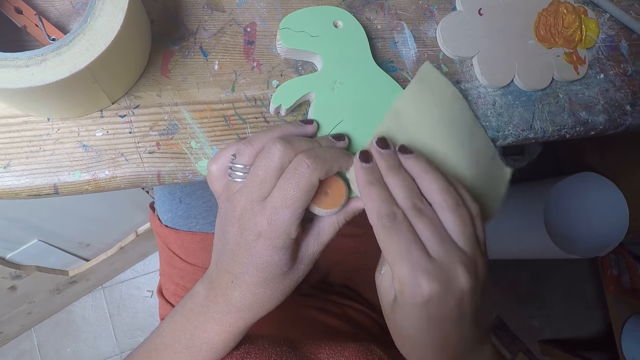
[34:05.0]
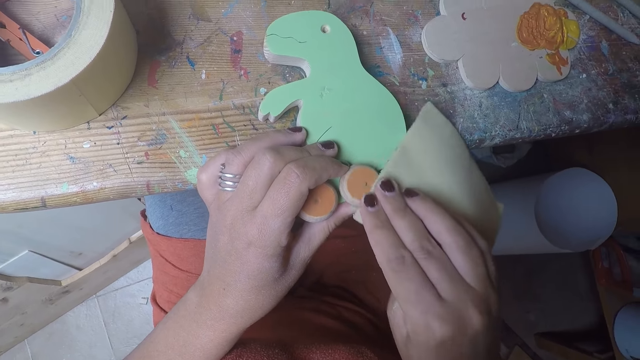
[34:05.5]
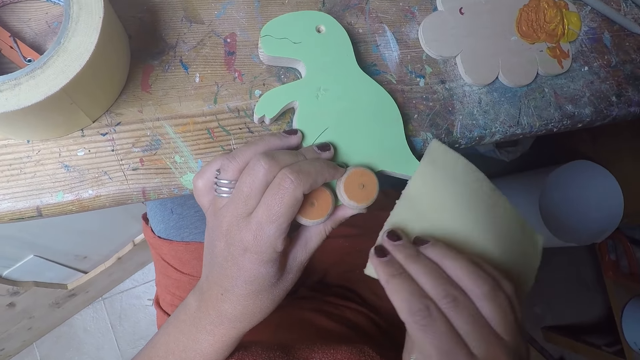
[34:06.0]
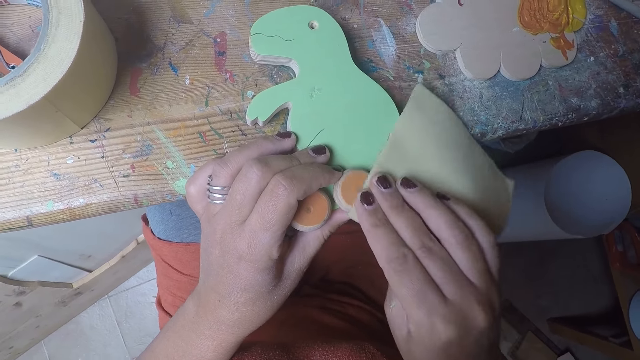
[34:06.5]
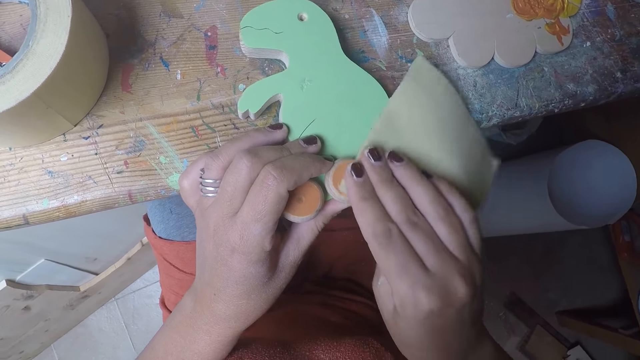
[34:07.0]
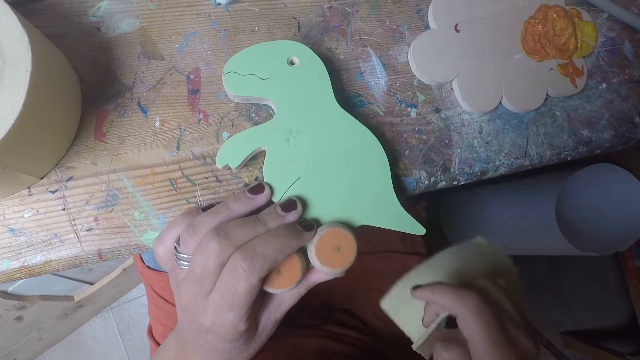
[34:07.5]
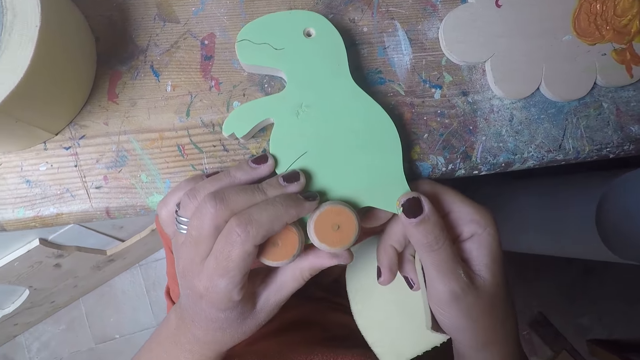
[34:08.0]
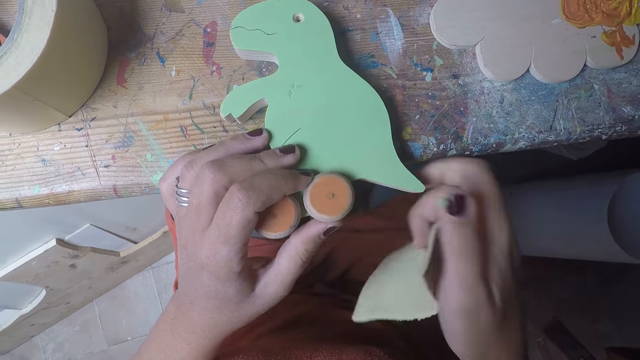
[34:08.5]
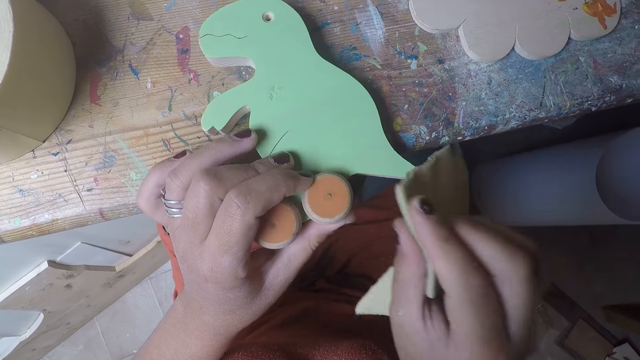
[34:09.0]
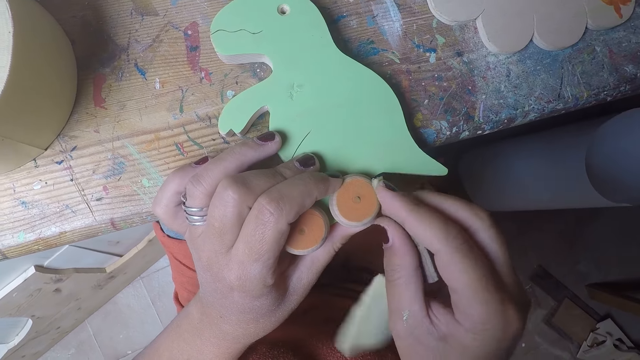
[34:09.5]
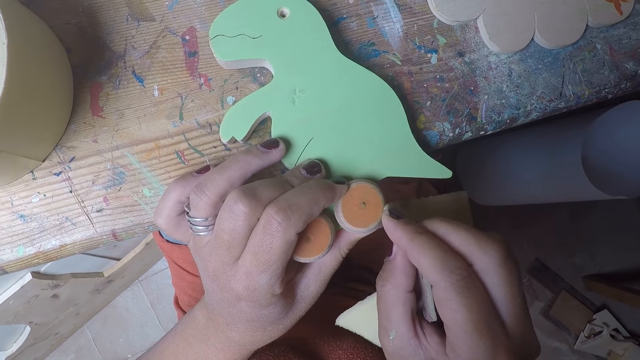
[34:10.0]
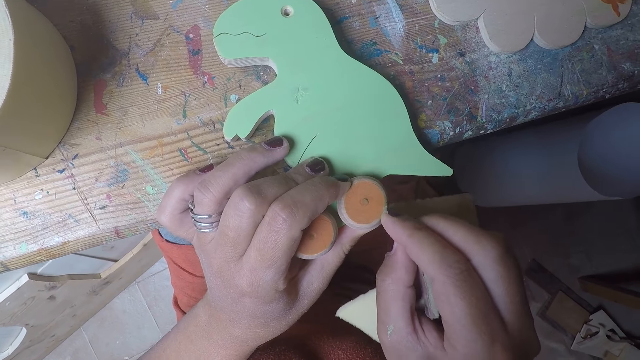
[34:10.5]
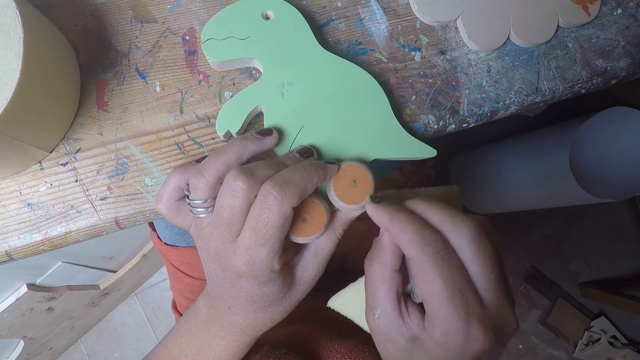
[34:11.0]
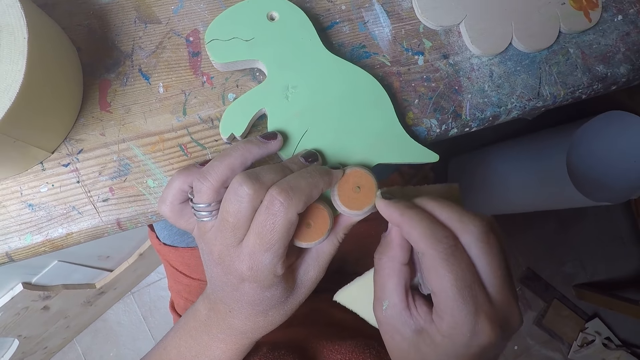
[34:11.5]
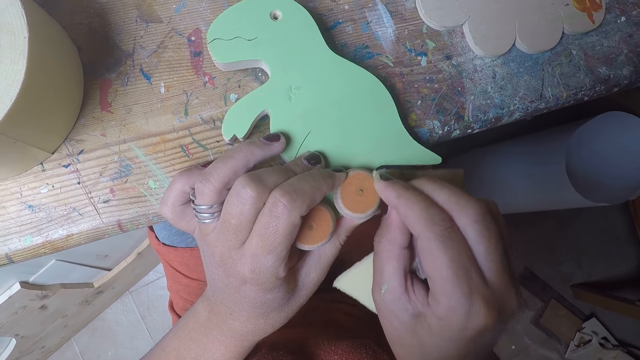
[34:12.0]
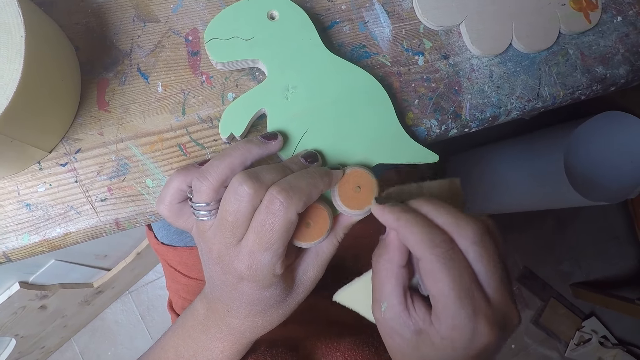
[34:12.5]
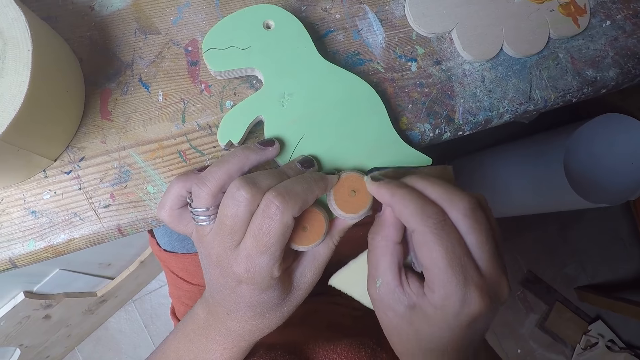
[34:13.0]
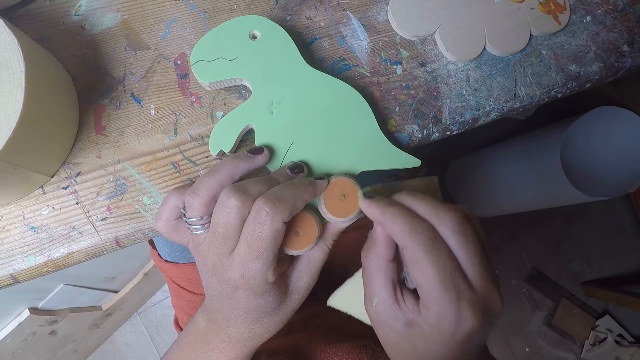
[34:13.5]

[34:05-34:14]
The camera wearer aligns the wood craft. They wipe the wood craft using a sponge.

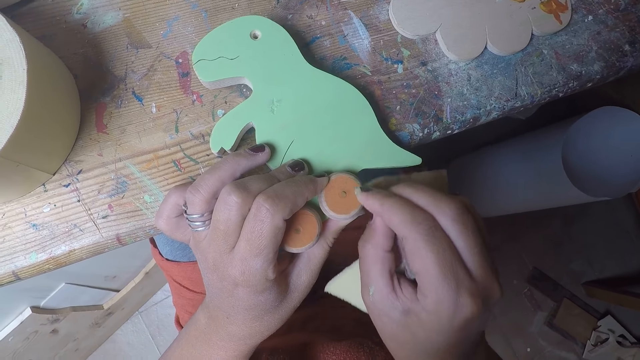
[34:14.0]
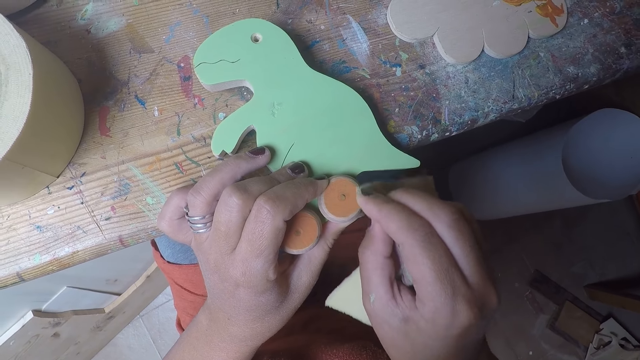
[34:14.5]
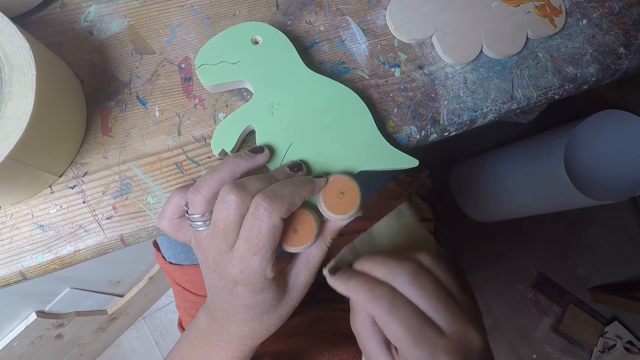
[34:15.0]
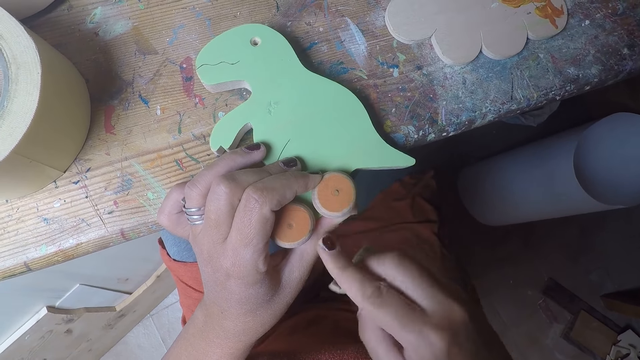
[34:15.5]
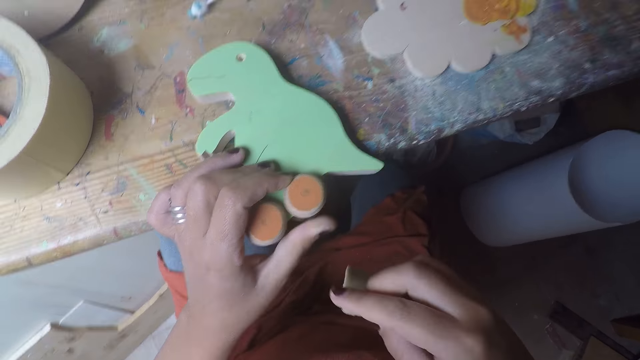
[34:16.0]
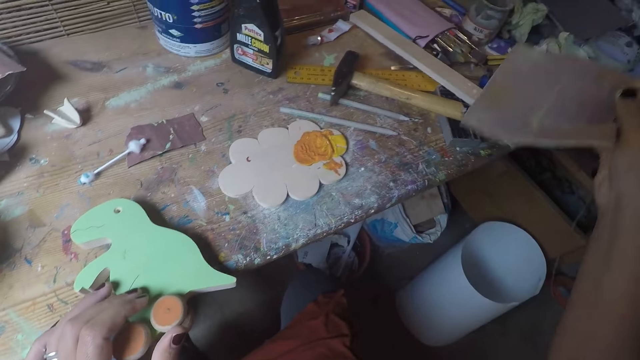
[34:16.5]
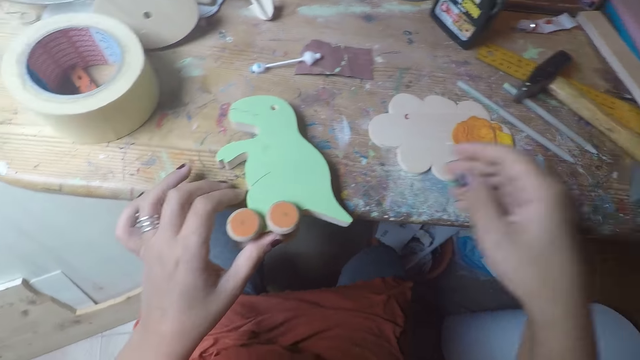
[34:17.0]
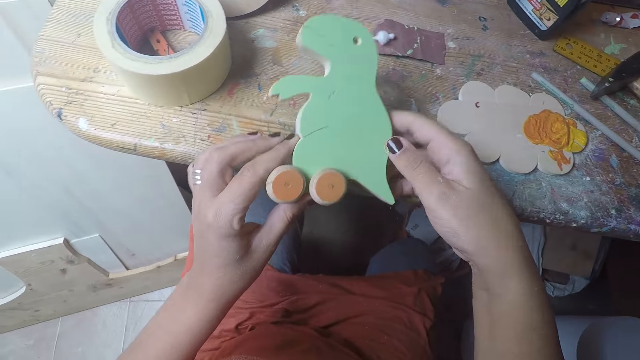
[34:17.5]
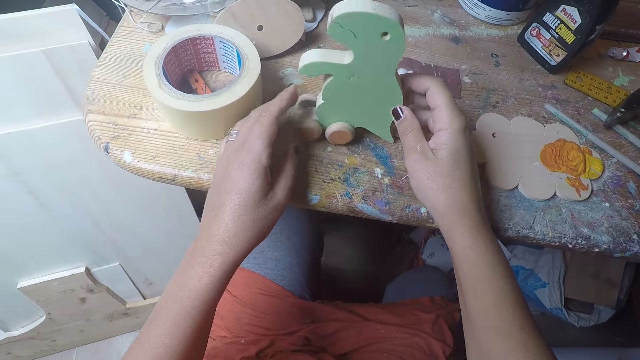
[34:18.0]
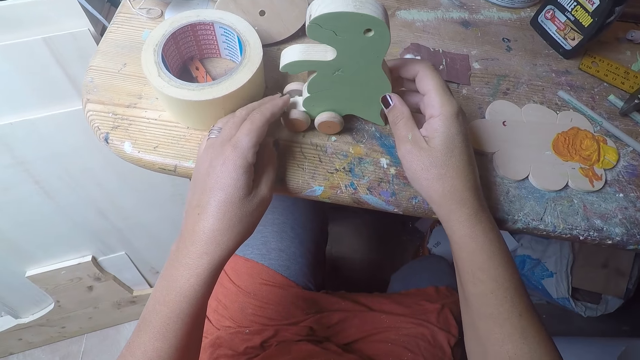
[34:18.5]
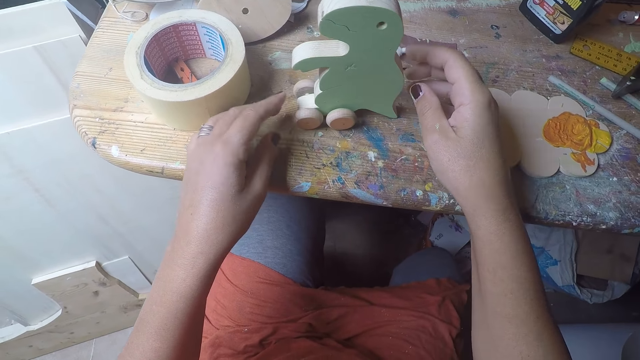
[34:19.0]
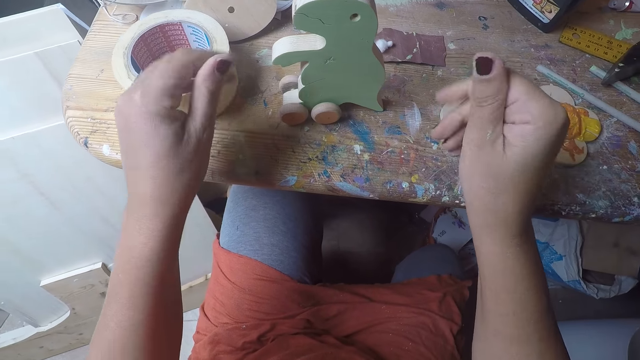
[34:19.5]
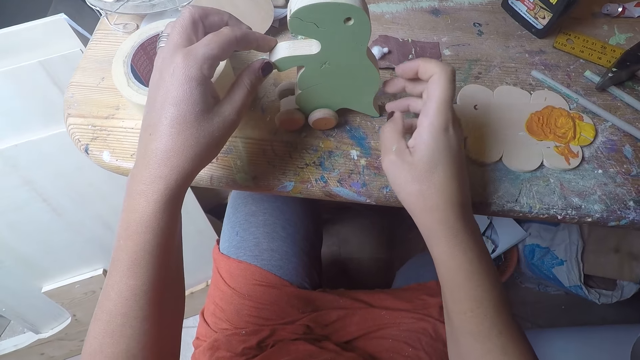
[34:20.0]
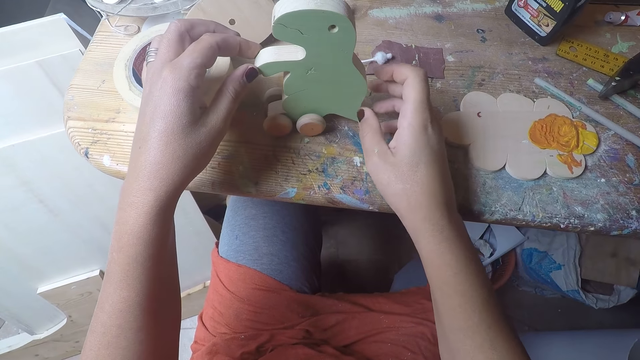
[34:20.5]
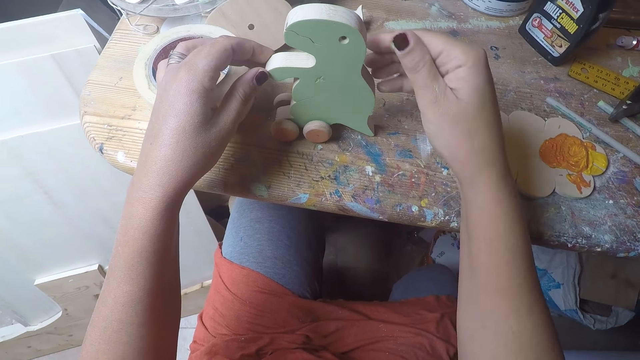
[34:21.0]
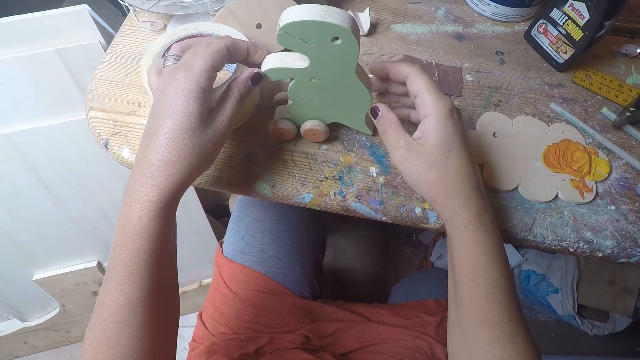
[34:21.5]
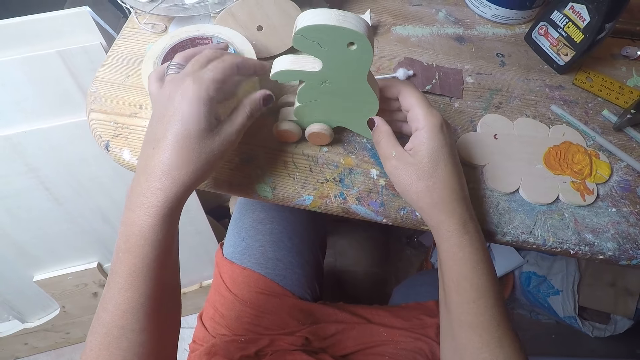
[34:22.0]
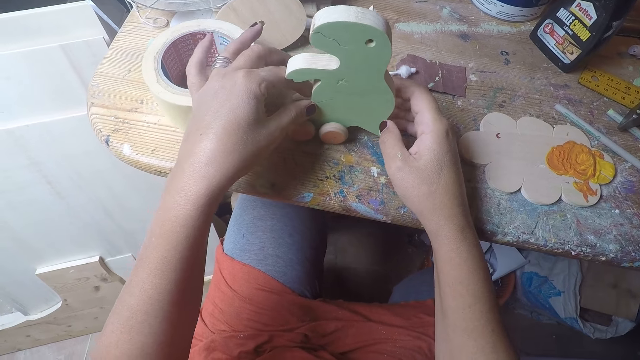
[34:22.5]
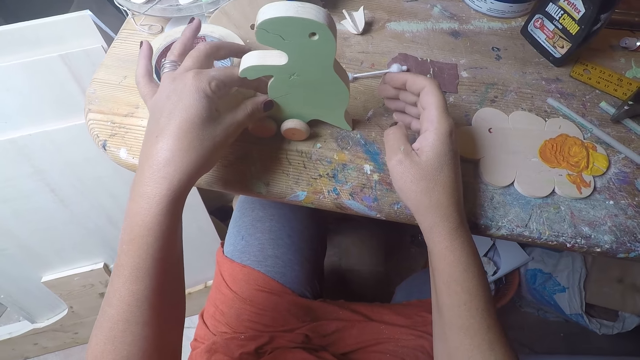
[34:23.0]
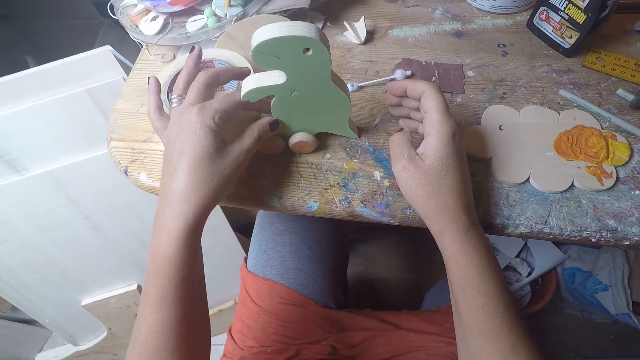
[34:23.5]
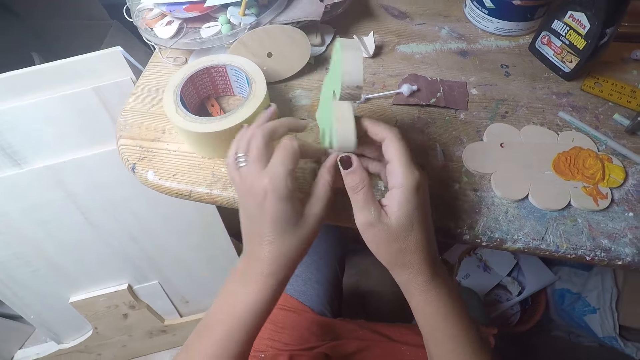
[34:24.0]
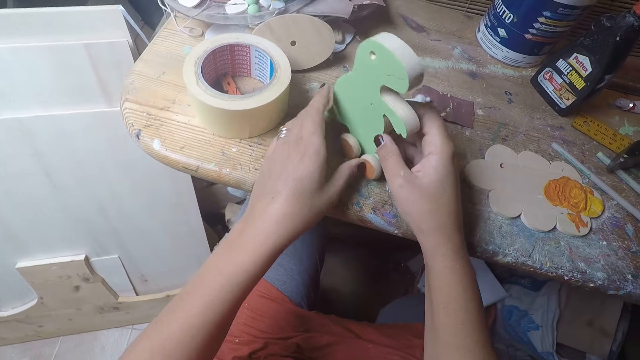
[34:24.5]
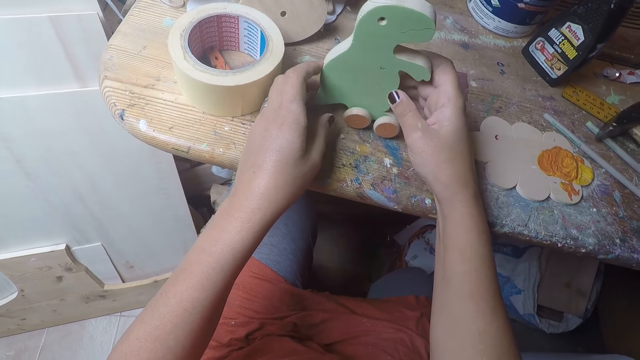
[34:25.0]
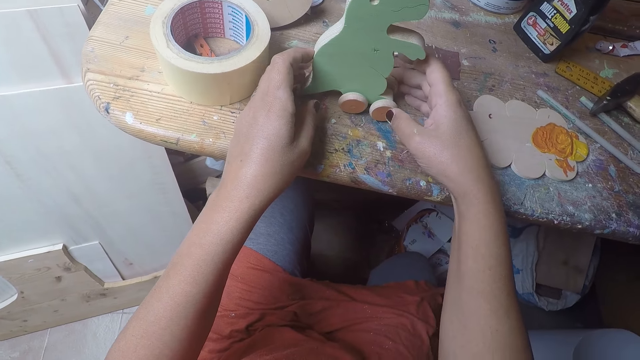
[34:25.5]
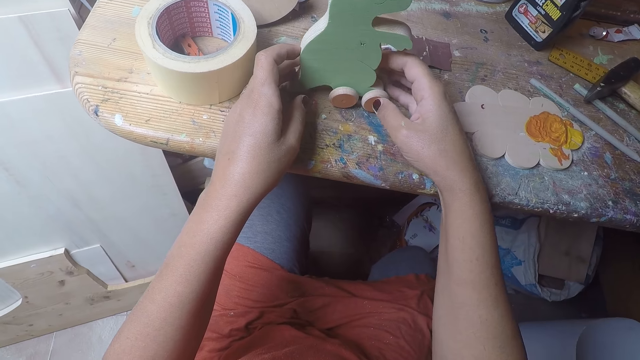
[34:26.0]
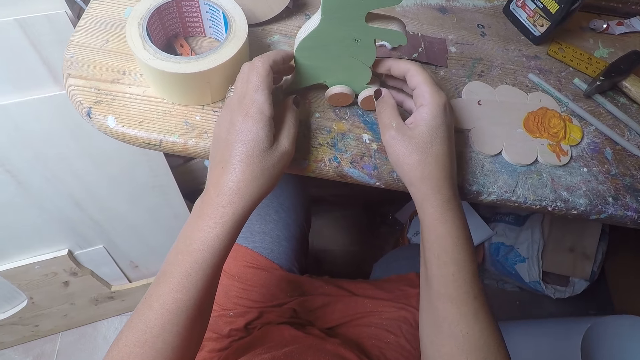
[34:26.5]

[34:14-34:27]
The camera wearer rubs her right finger on the round wood of the wooden dinosaur. She drops the sandpaper in her right hand on the table. She holds the wooden dinosaur with both hands. She drops the wooden dinosaur in both hands on the table. She moves the wooden dinosaur on the table with her right hand. She rubs her fingers together. She moves the wooden dinosaur on the table with her left hand. She turns the wooden dinosaur with her left hand.
